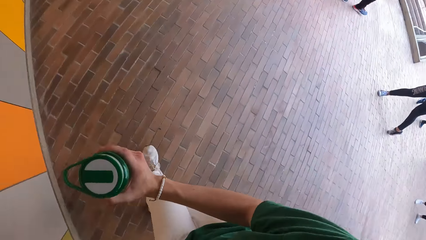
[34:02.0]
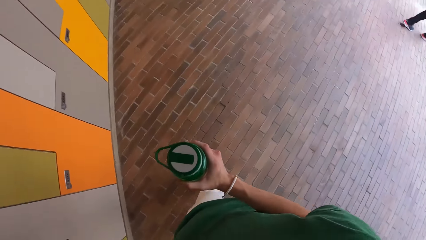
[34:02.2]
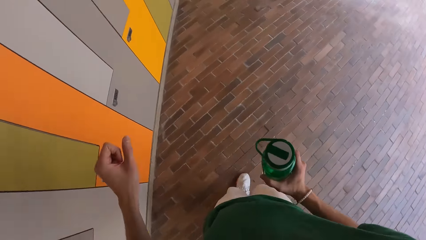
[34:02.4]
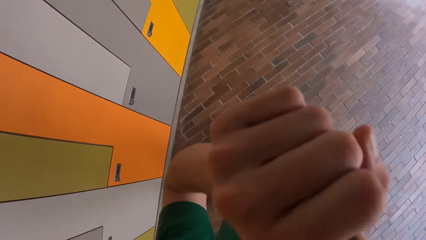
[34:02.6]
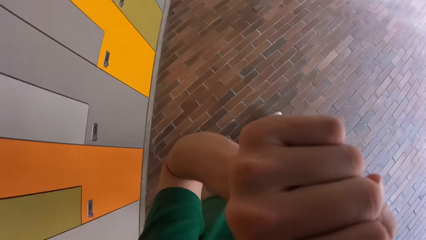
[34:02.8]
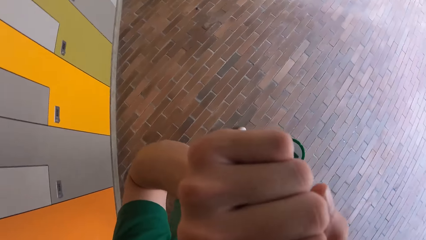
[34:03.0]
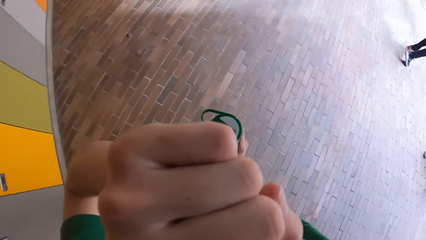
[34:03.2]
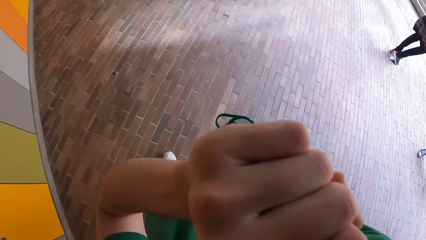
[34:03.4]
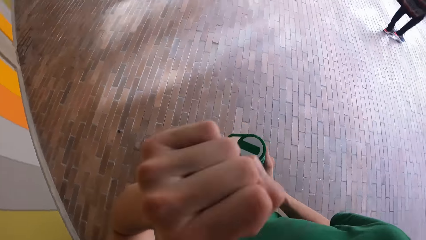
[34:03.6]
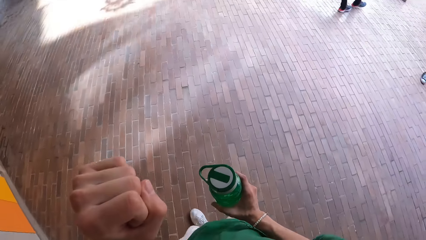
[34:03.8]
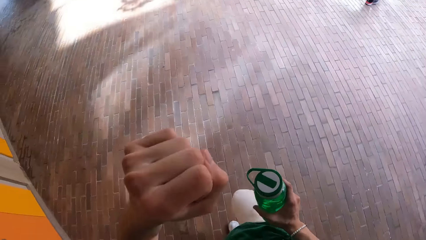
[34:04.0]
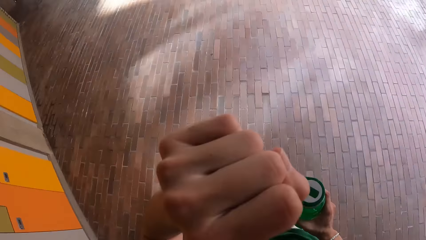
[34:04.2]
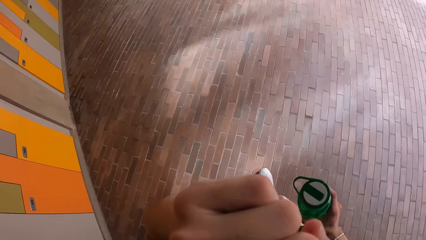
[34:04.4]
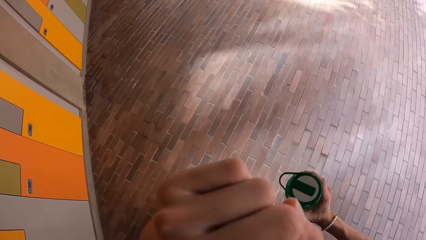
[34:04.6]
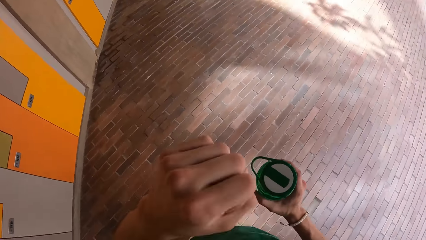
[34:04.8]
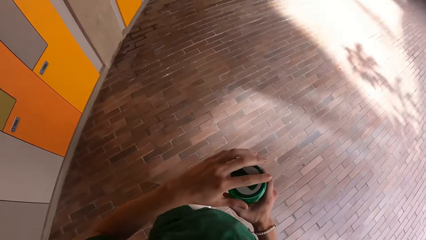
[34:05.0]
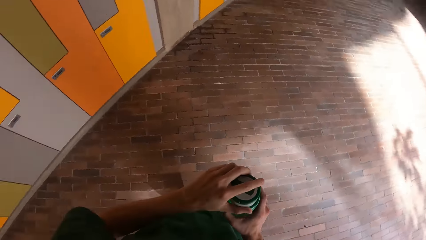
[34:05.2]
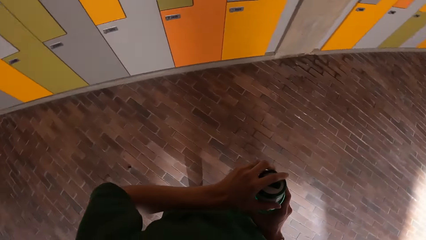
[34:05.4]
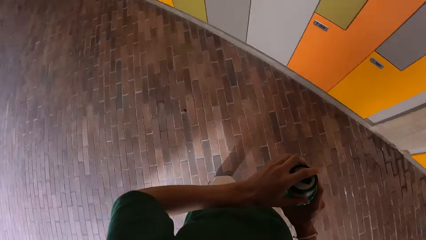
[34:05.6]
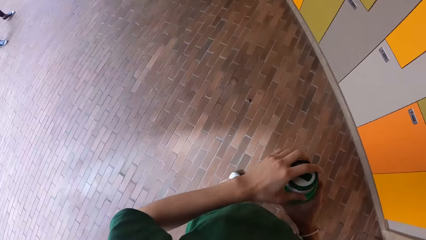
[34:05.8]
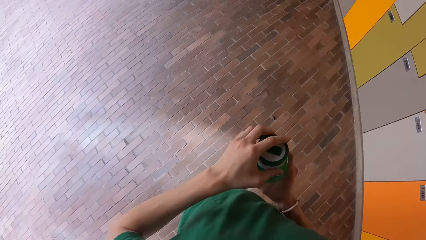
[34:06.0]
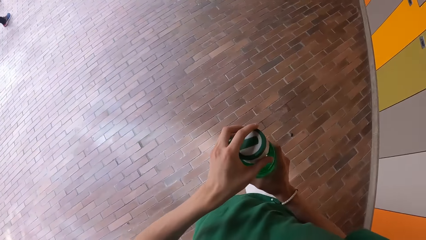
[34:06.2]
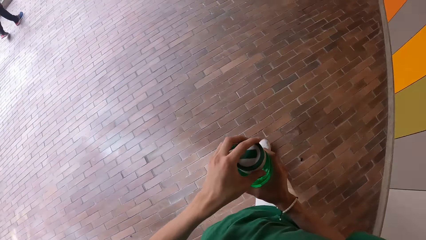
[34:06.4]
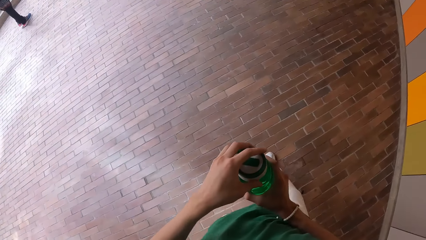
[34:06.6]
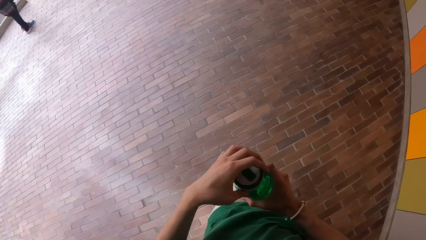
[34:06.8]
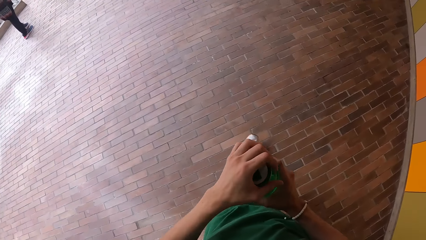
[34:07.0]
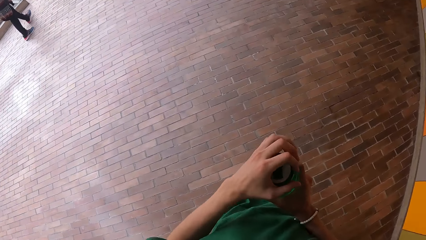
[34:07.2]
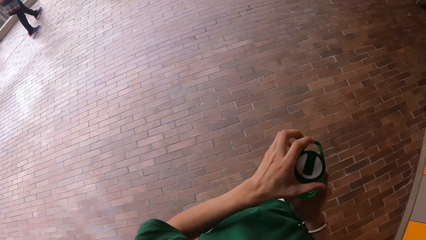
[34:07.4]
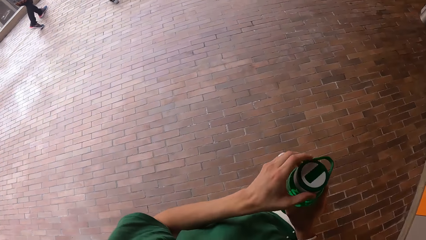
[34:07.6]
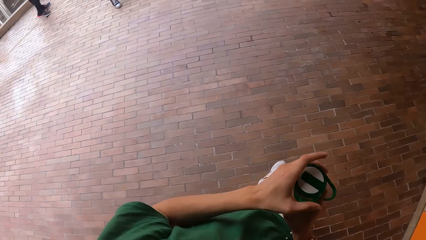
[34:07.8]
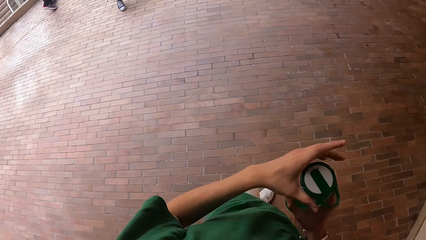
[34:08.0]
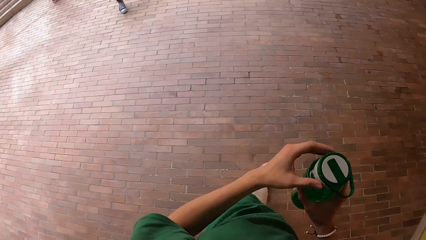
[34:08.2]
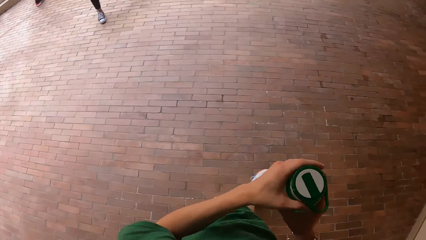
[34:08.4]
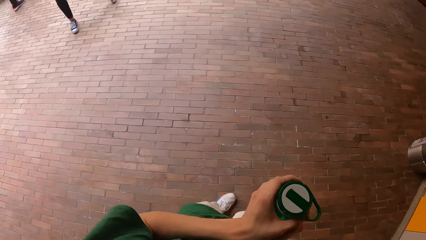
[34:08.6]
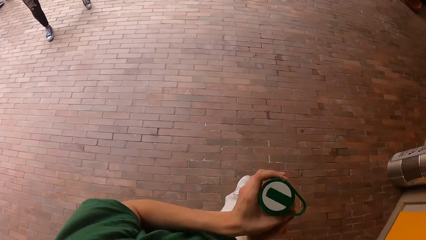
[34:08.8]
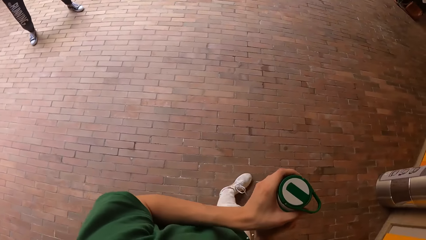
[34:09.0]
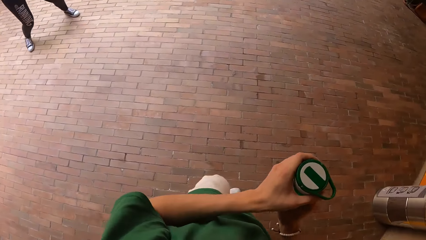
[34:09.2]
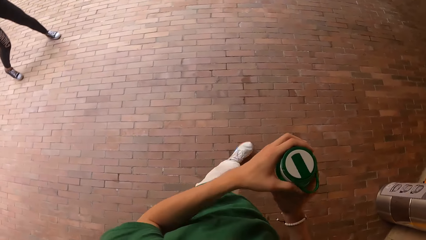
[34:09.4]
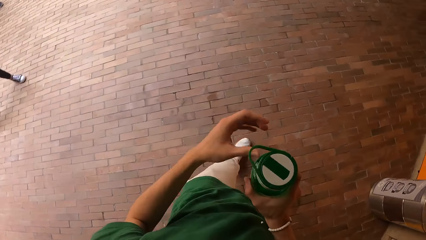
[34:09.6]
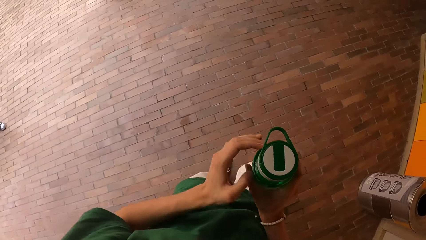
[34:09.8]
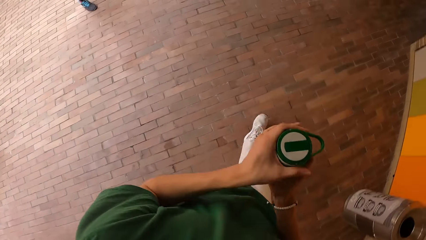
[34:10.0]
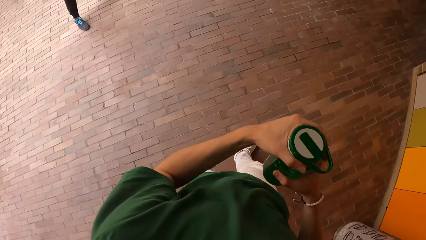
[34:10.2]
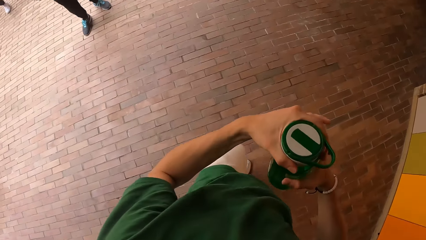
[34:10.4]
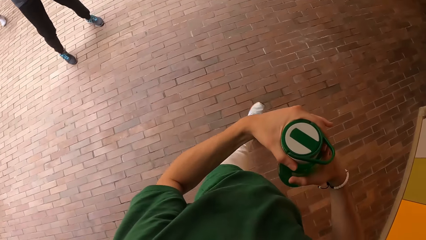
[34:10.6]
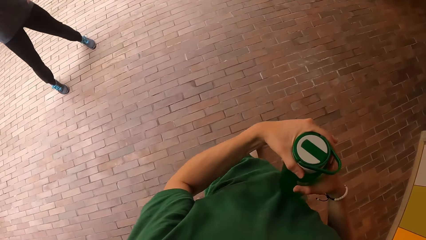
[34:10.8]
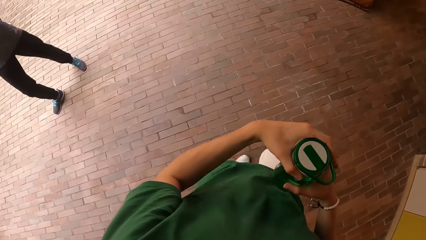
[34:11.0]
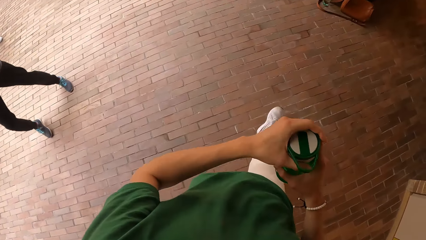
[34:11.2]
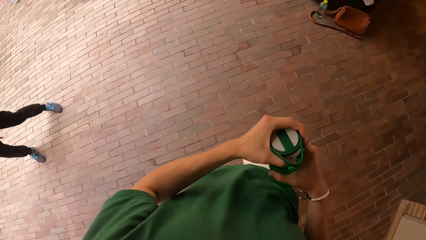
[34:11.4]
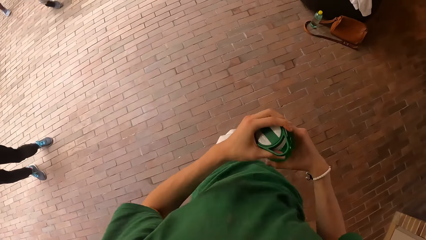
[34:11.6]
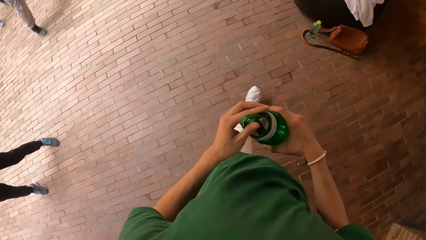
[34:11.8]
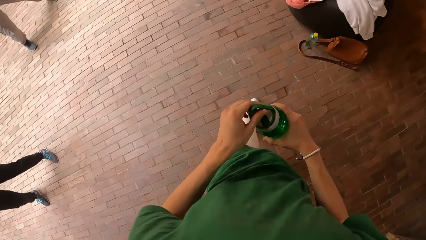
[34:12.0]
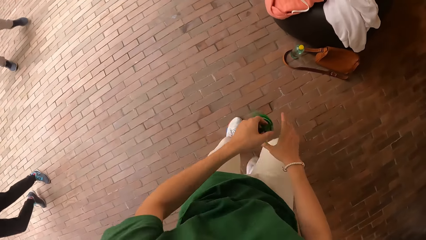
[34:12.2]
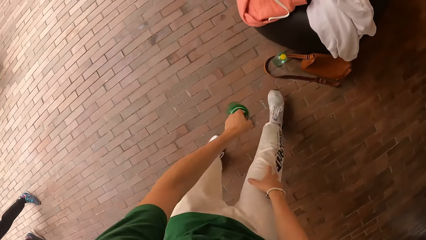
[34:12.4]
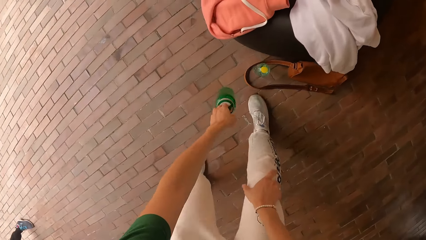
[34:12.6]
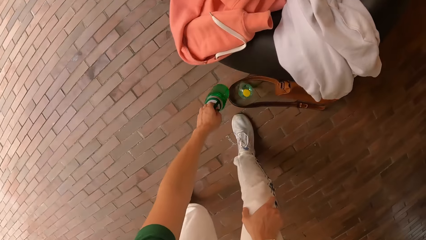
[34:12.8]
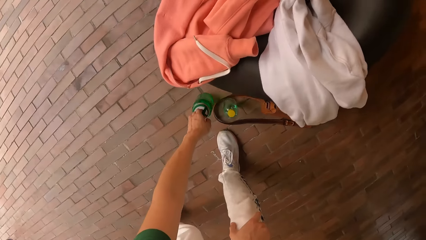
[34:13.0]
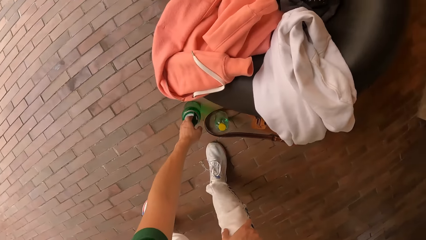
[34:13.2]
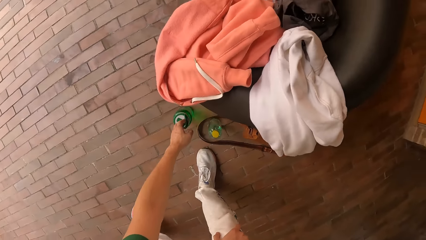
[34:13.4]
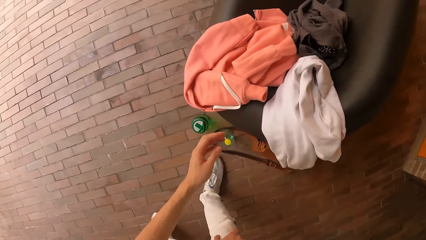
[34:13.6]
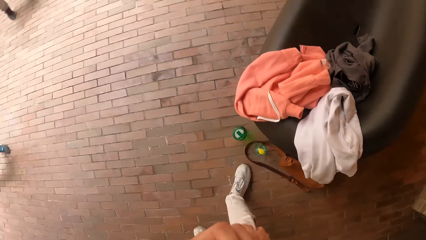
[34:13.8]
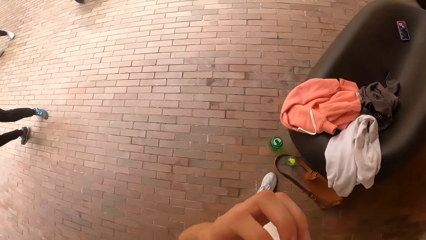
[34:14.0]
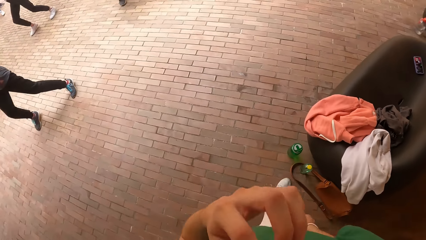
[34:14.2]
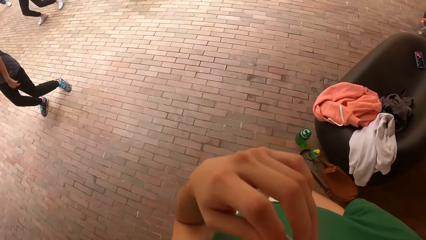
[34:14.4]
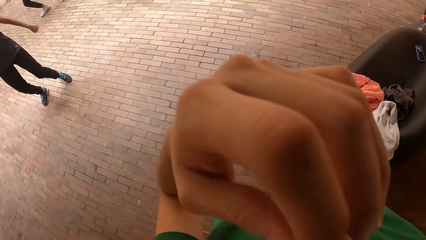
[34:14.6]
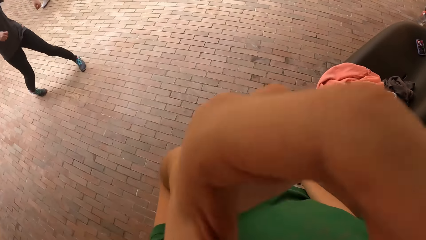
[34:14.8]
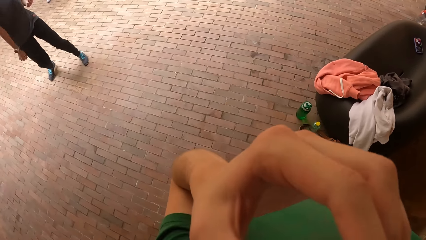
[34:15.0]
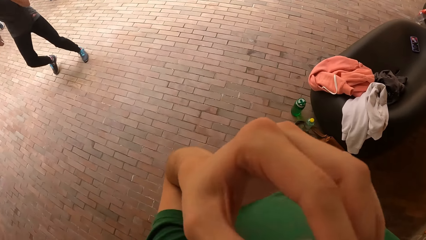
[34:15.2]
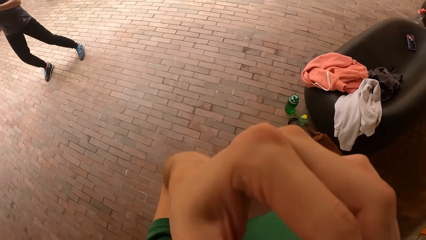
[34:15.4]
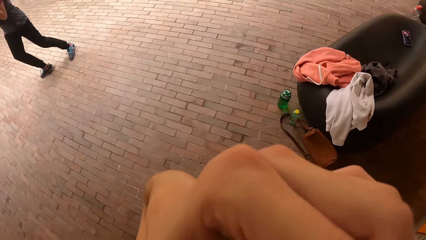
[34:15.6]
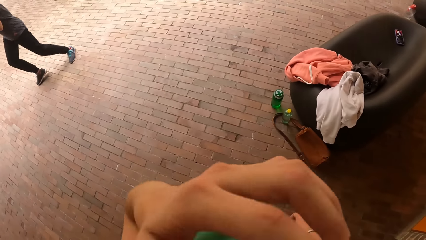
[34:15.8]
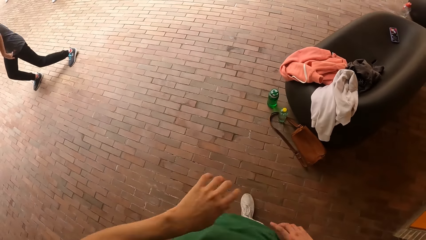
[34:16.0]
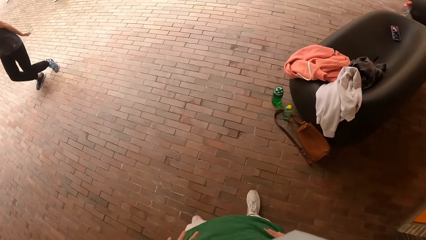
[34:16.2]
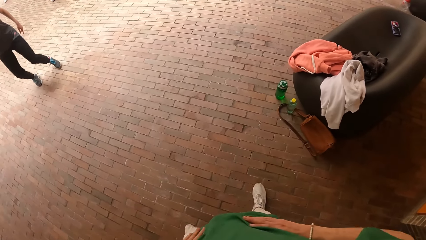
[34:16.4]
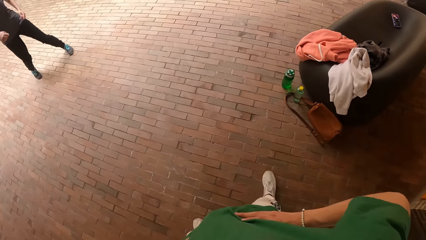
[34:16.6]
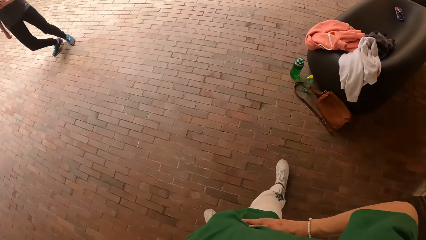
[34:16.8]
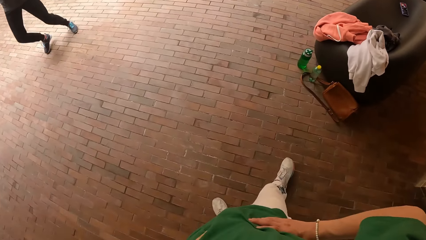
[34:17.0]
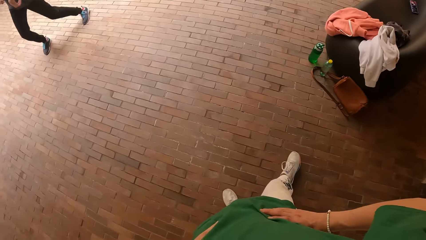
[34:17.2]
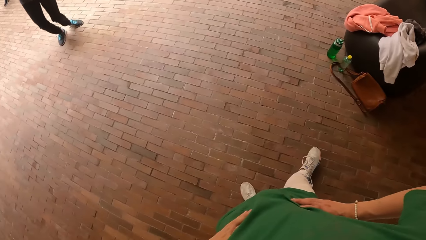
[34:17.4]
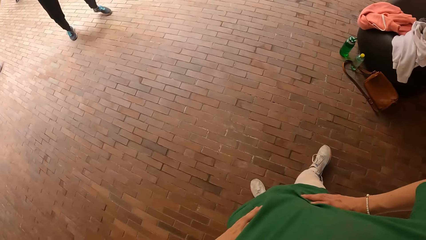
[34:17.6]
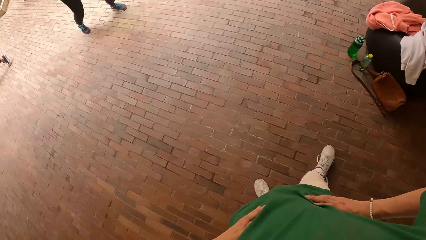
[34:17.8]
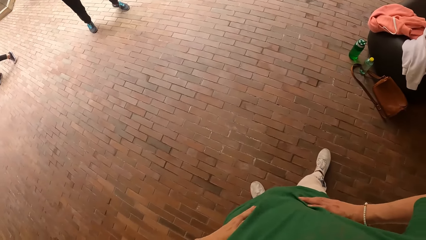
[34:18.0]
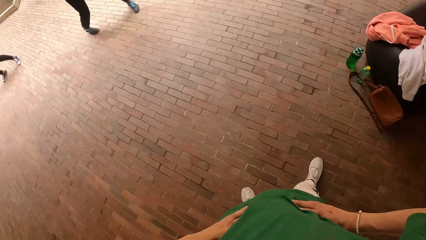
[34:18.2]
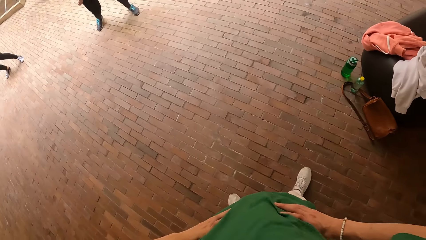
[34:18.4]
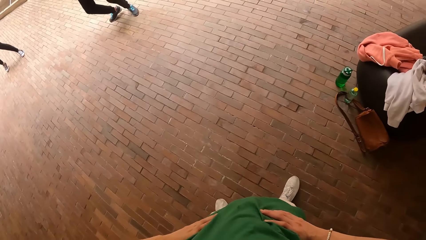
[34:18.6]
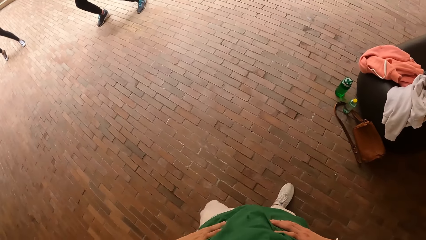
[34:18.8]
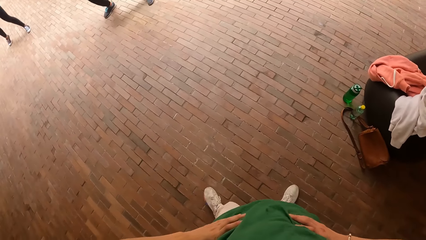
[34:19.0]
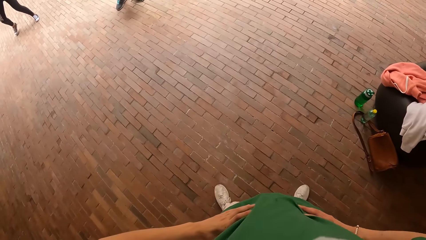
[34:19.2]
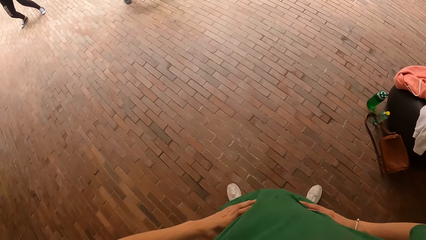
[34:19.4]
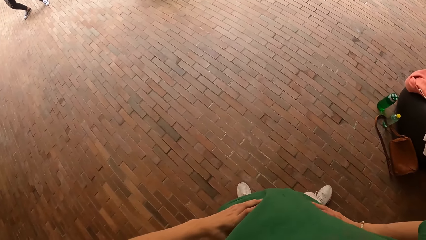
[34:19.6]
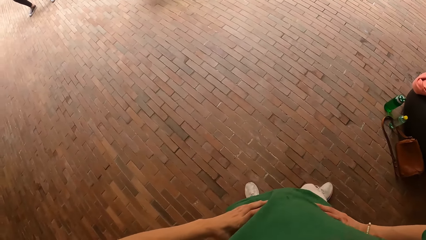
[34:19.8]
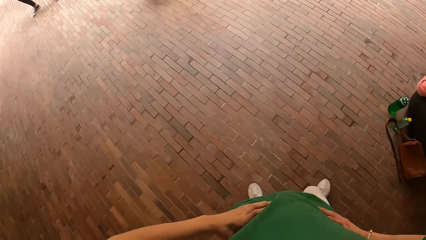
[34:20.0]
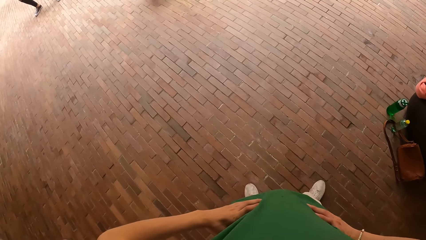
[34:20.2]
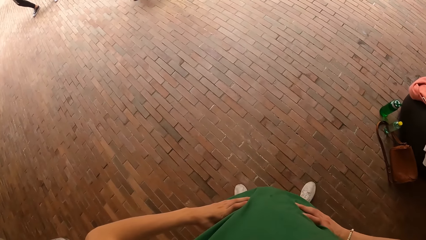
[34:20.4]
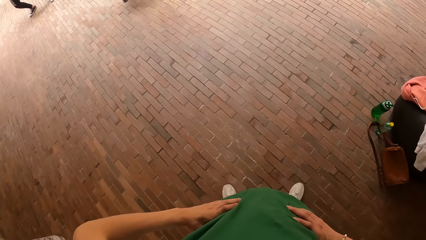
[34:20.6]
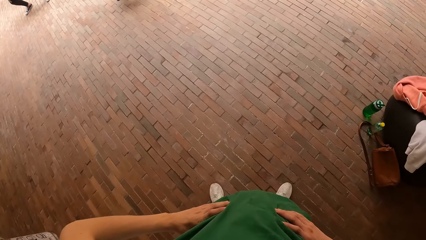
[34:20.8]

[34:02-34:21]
The camera wearer covers his mouth with his left hand. He walks. He closes the bottle with his left hand. A woman moves. The camera wearer holds the bottle with his left hand. He places his right hand on his right leg. He drops the bottle on the floor with his left hand. He lifts his hand. He adjusts his face mask with his left hand. He holds his waist with both hands. The woman moves.
